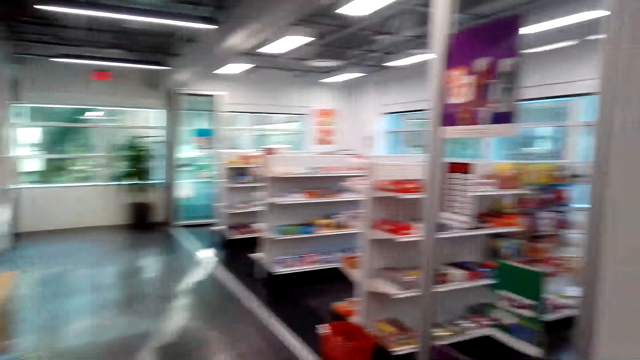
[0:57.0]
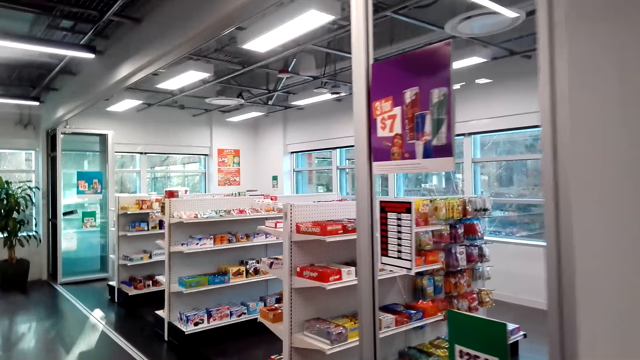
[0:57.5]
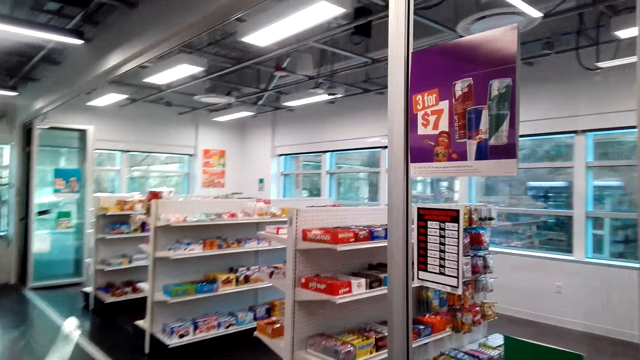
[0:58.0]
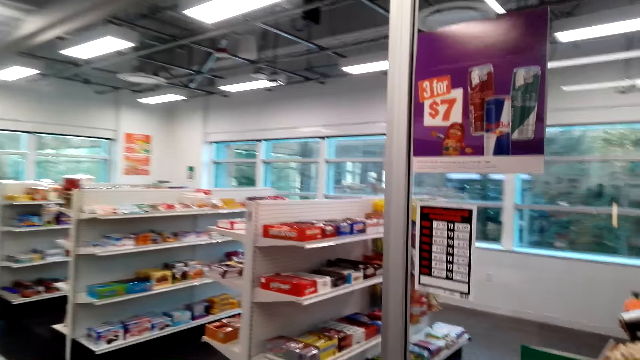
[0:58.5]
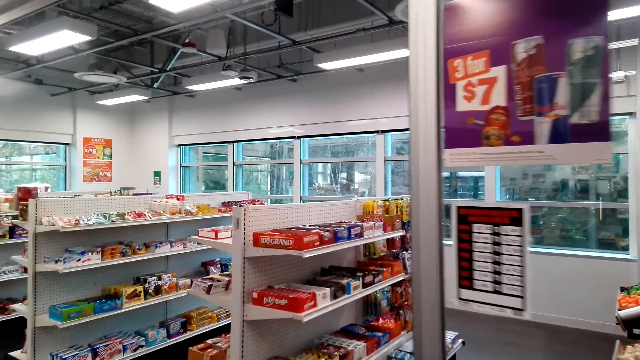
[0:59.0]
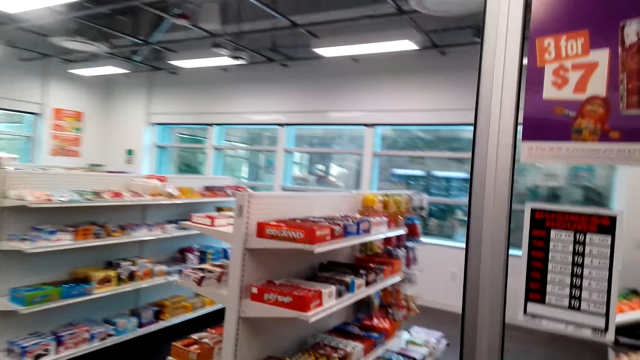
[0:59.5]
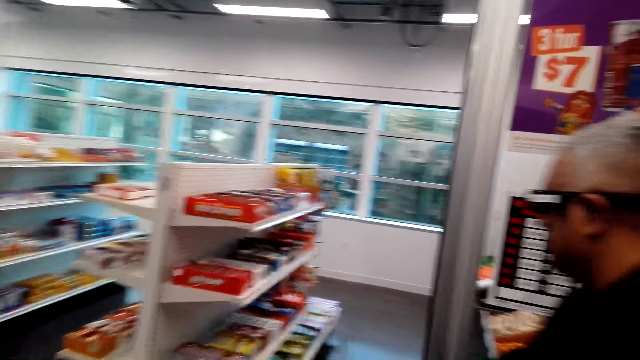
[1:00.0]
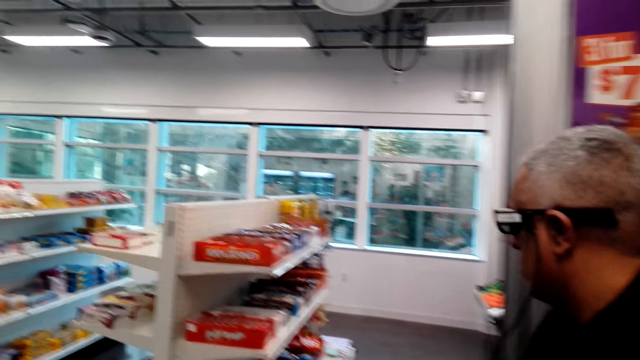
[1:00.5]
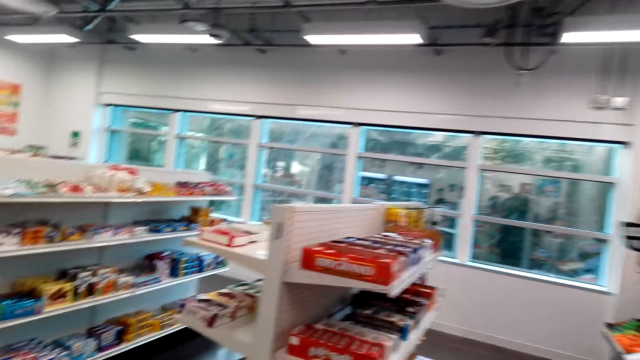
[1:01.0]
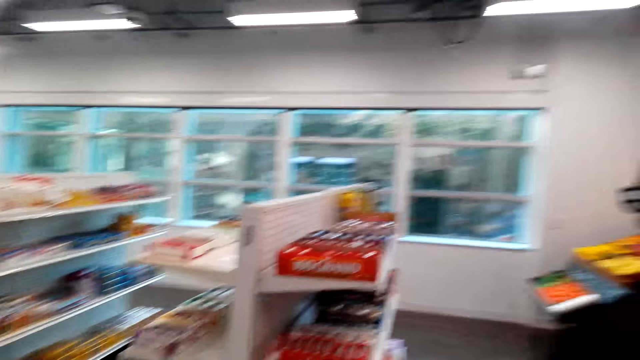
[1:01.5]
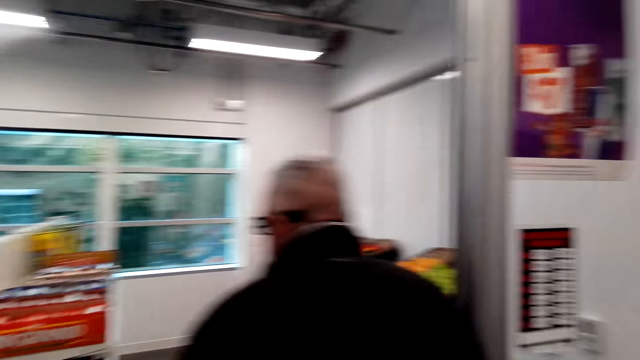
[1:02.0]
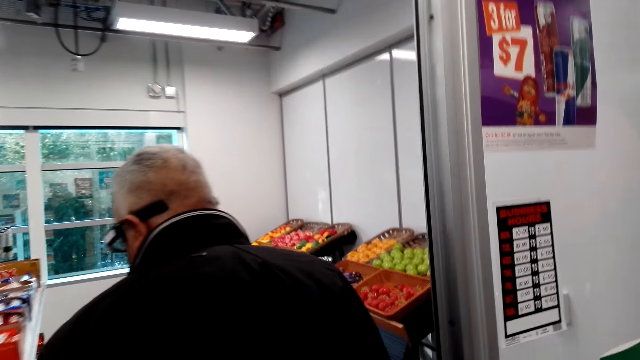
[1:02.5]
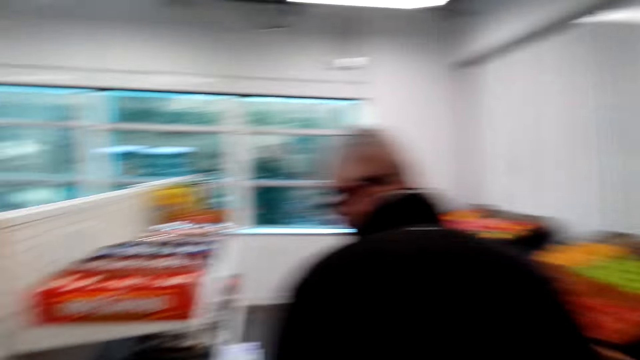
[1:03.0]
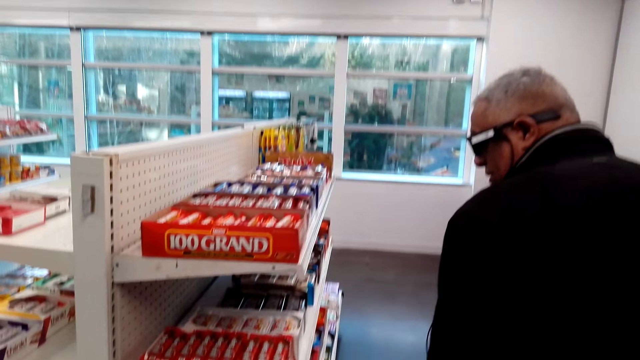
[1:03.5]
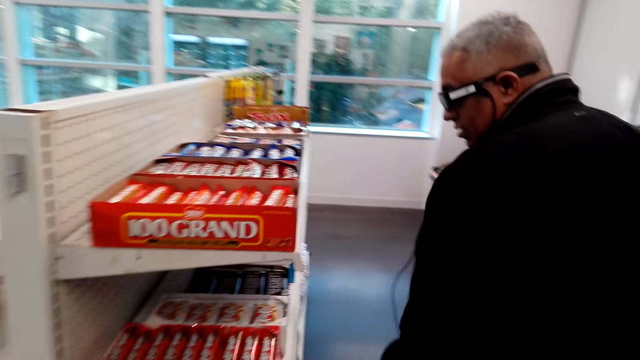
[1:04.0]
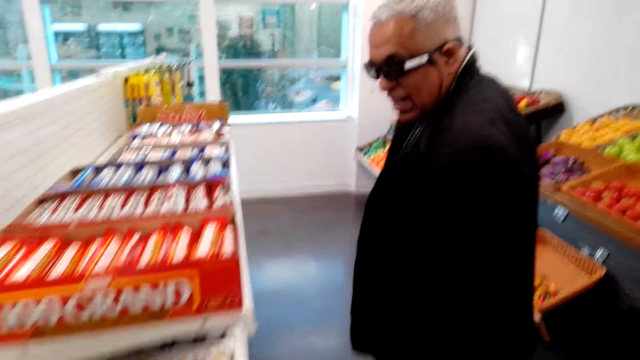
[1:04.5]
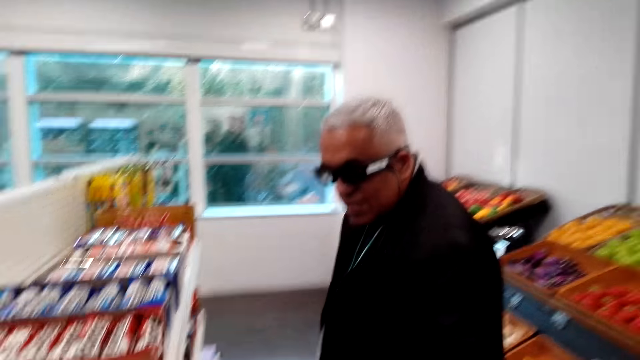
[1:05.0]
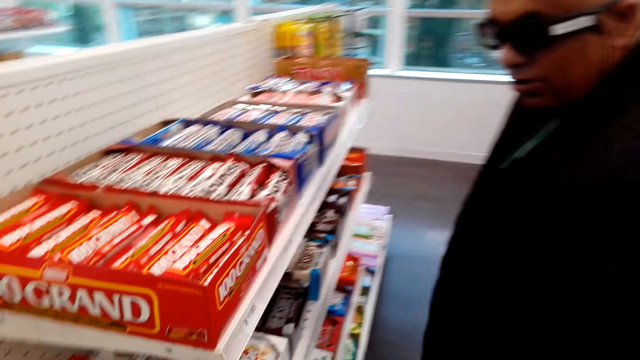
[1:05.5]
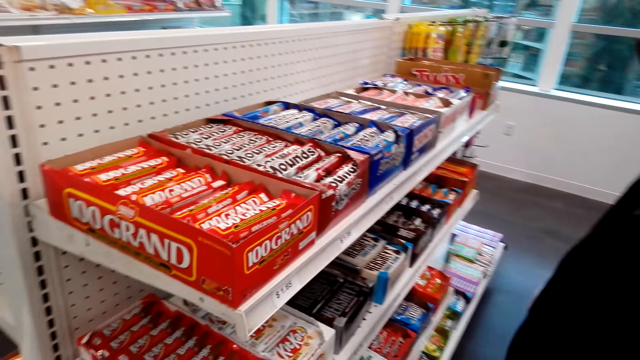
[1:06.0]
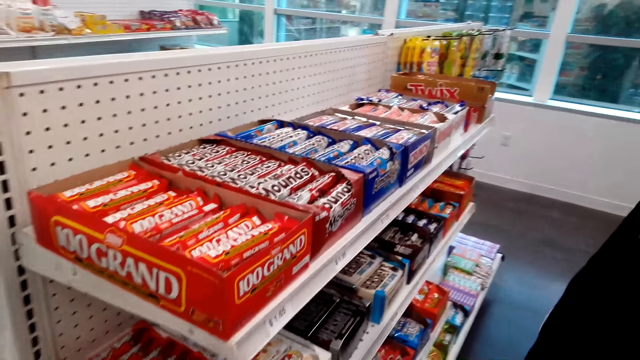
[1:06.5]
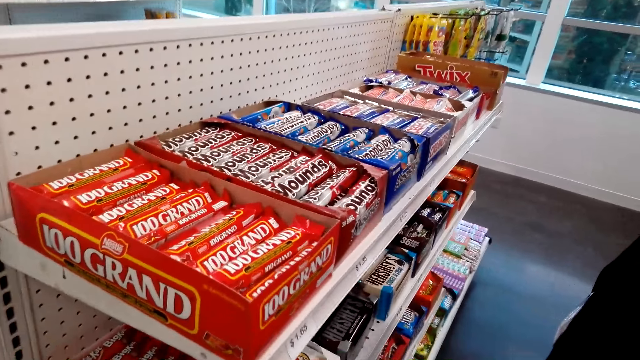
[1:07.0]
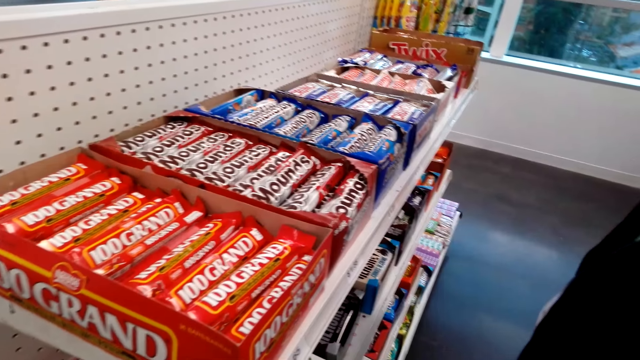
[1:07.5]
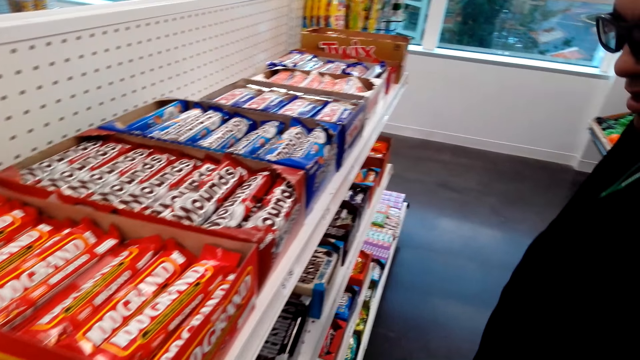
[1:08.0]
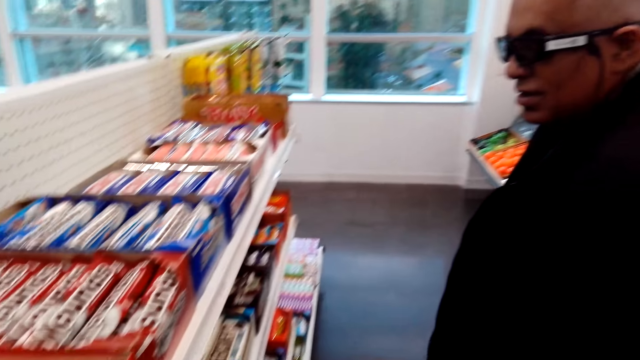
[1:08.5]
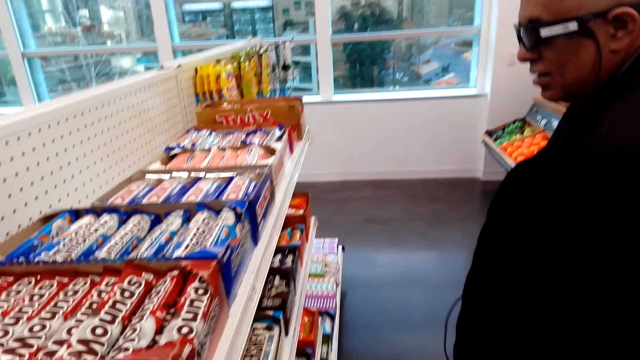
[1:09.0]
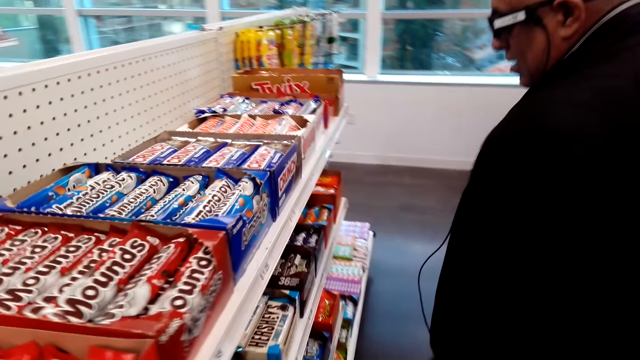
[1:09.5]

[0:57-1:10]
A man walks on the floor. The man stands on the floor. The camera wearer looks at items in the shelves.

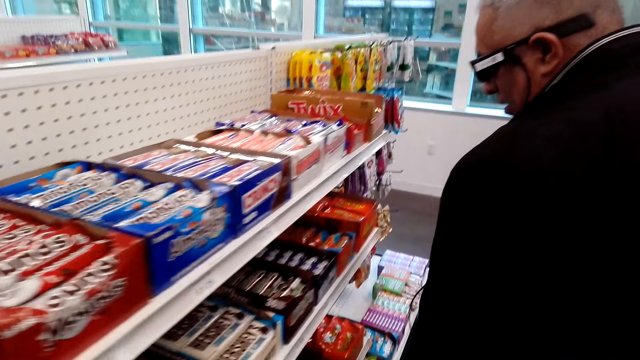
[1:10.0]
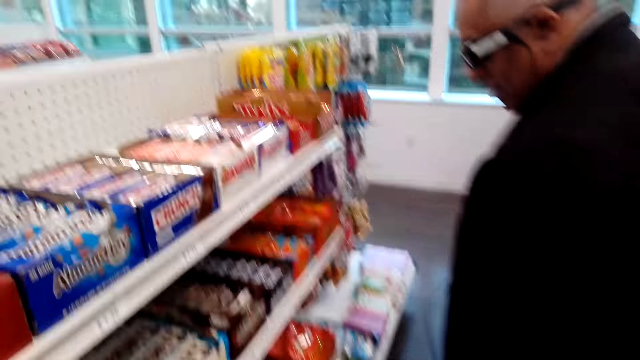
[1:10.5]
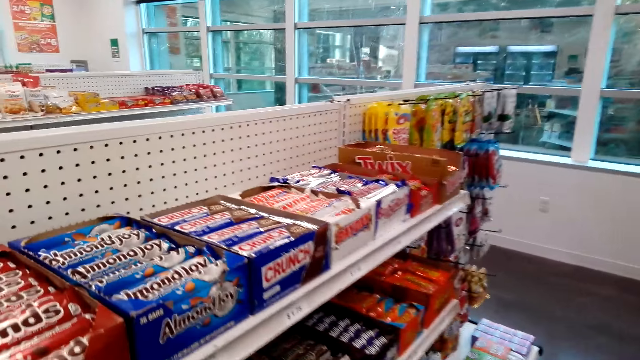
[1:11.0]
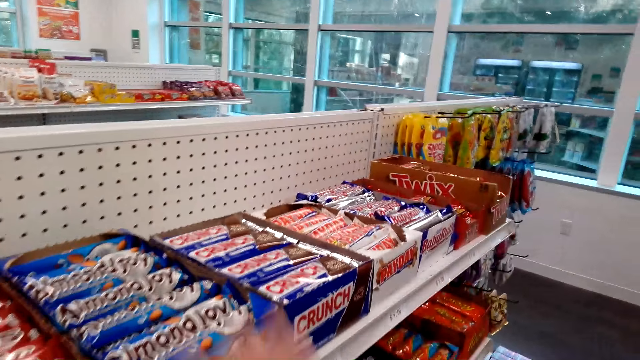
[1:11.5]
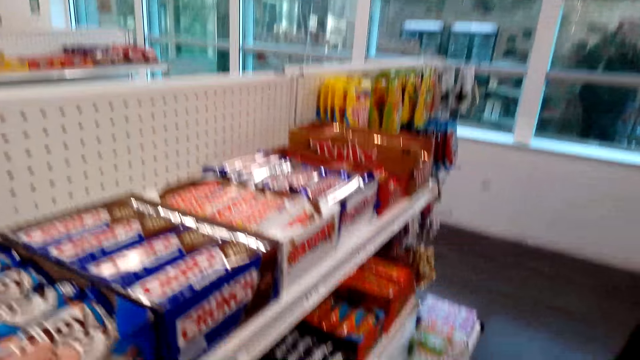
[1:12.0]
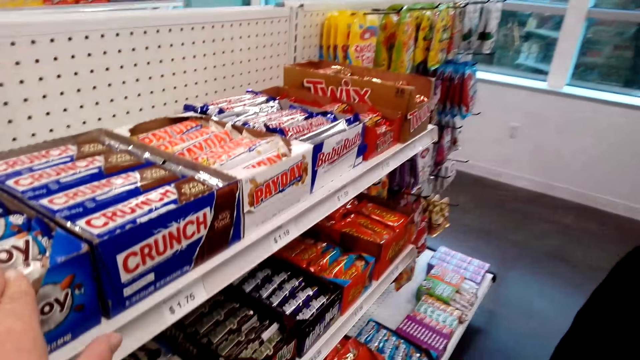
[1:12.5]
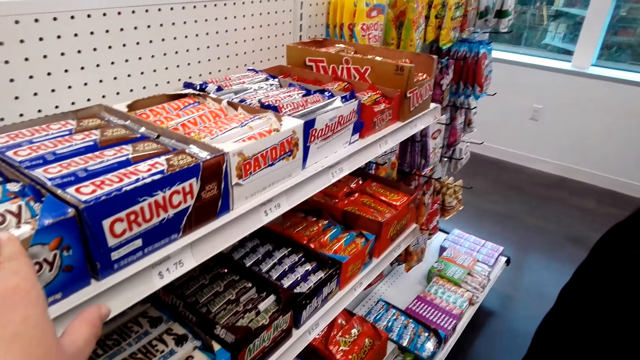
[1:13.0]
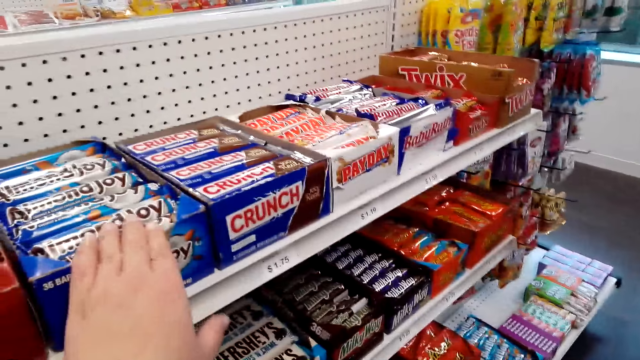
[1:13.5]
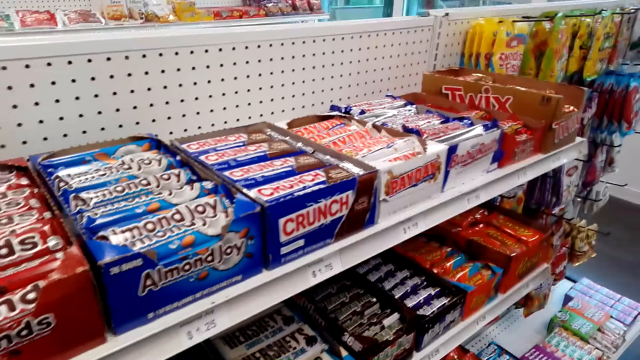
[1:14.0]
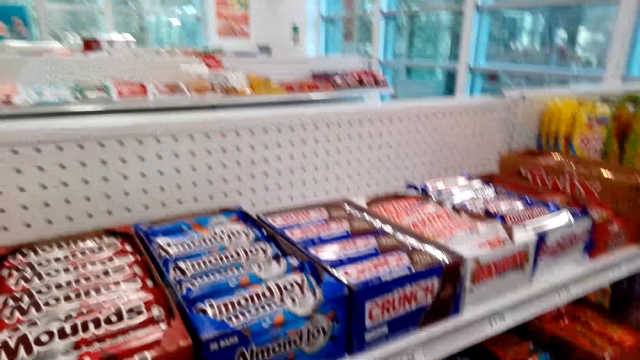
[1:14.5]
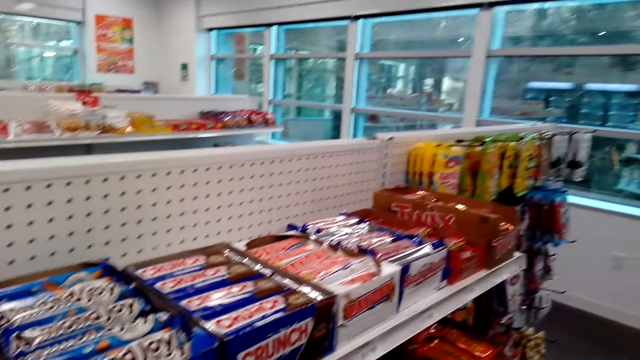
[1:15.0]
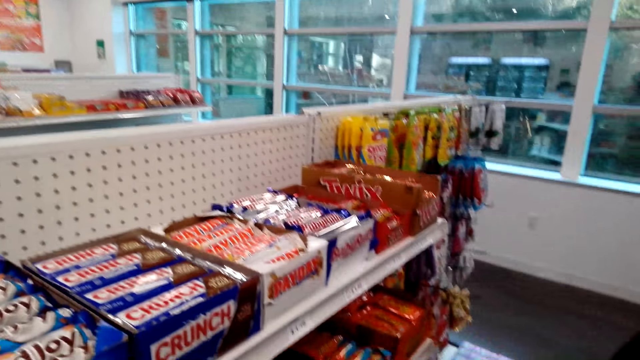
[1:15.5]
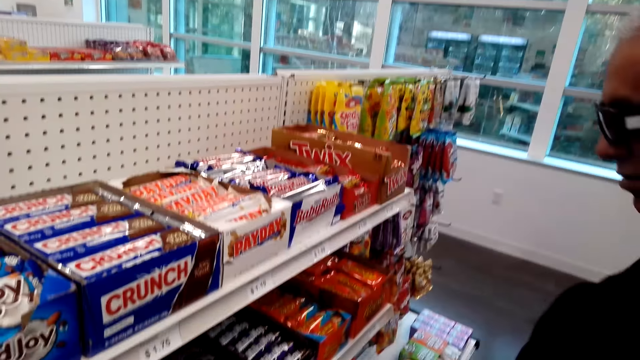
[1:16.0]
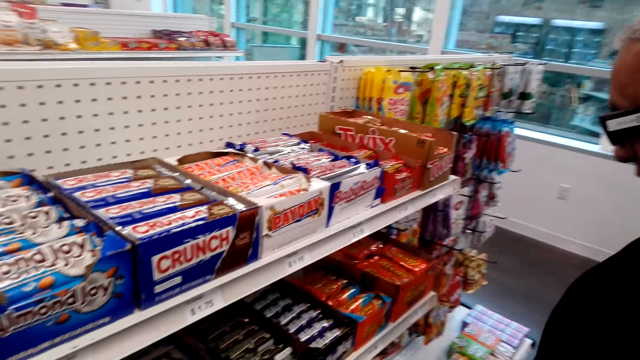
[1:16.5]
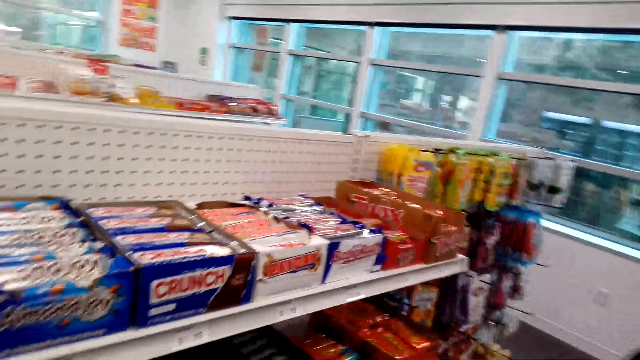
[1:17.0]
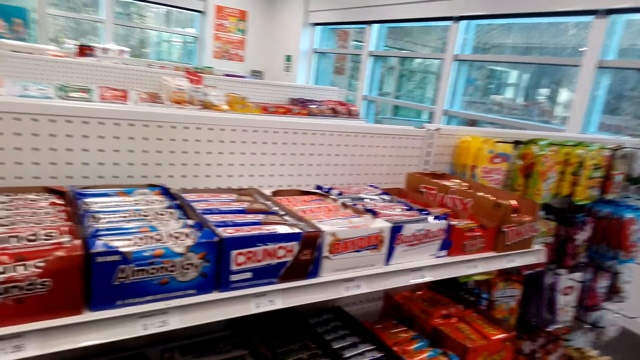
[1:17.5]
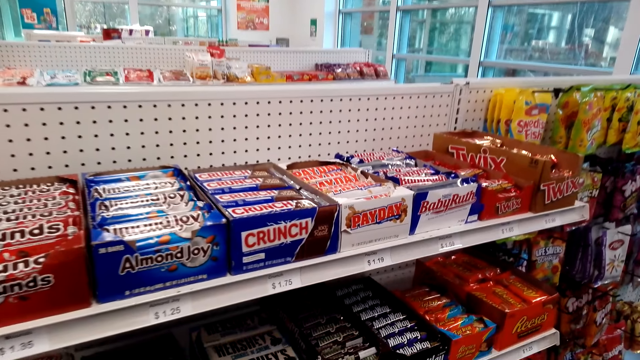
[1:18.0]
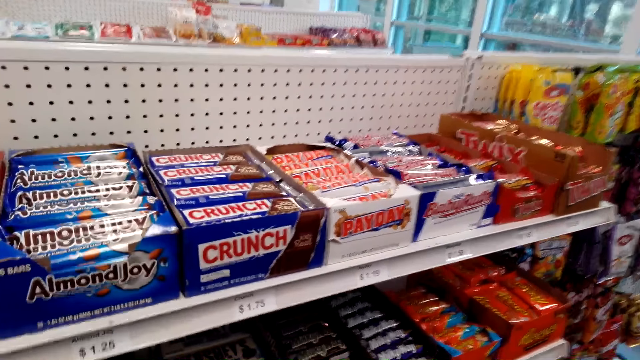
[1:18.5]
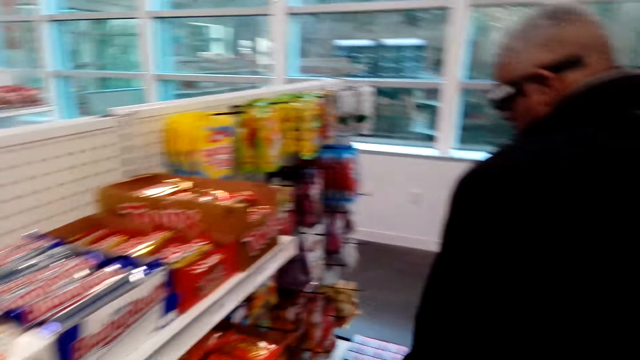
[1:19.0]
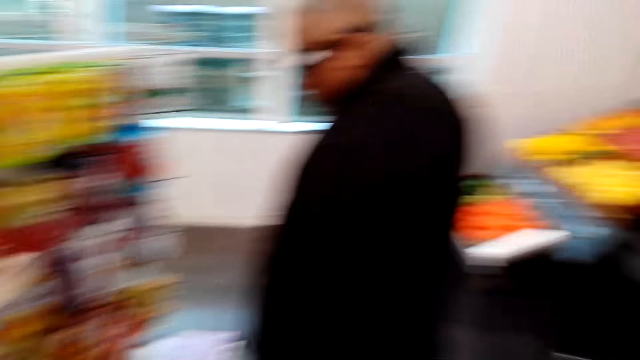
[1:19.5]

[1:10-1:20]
The camera wearer walks on the floor. They stand on the floor. They touch items in the shelves. A man walks on the floor. The camera wearer walks on the floor.
